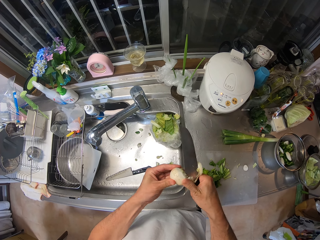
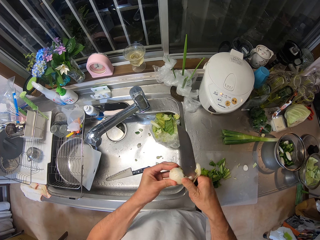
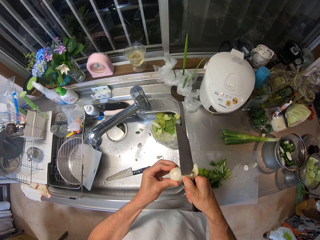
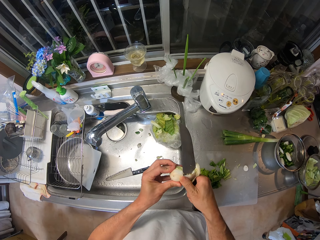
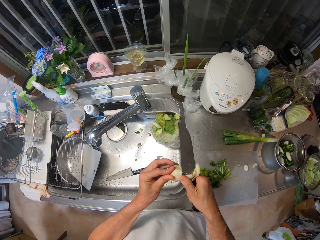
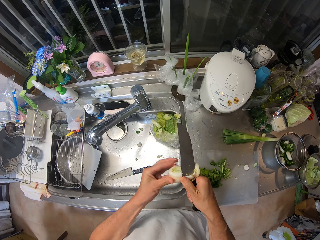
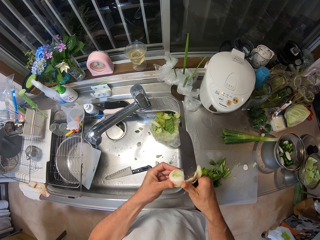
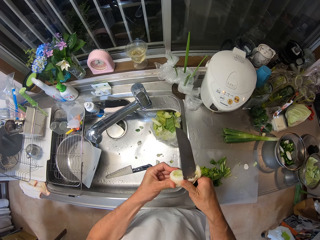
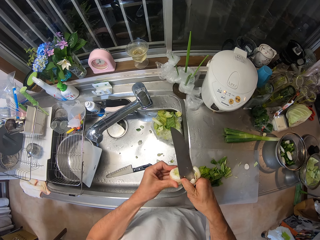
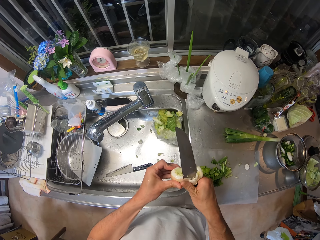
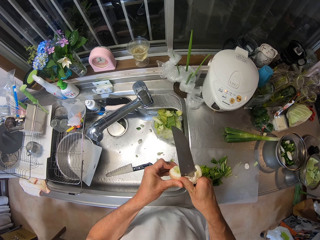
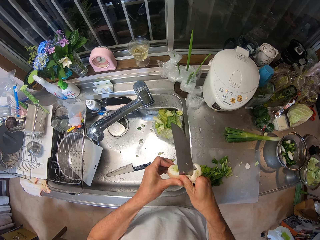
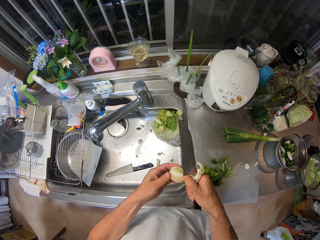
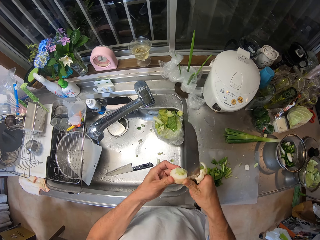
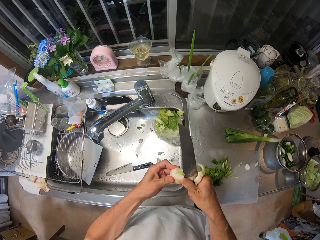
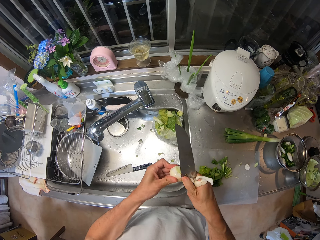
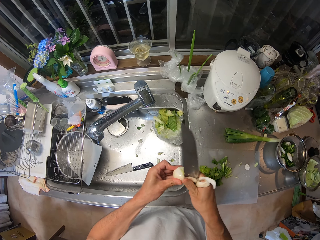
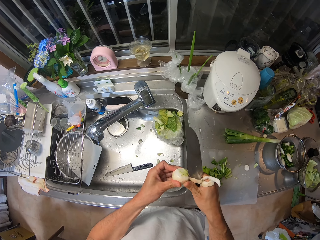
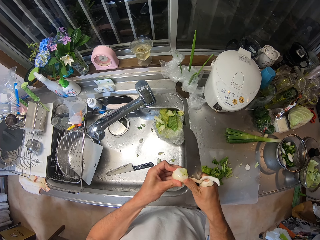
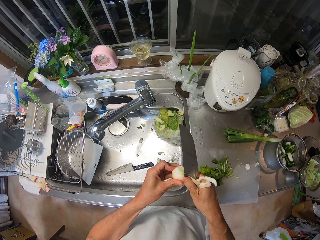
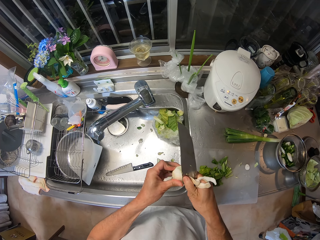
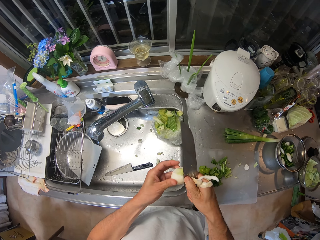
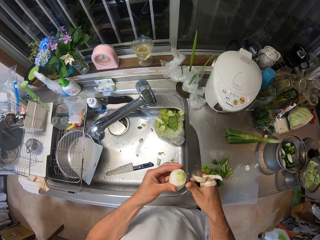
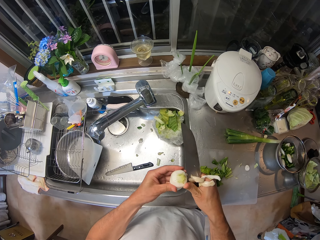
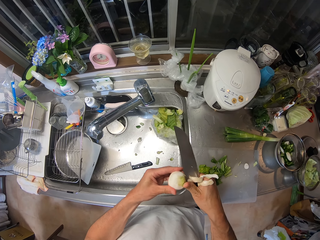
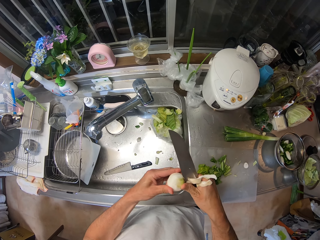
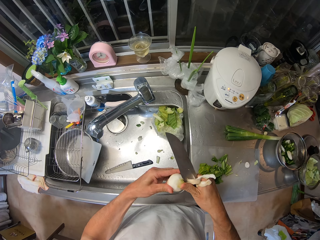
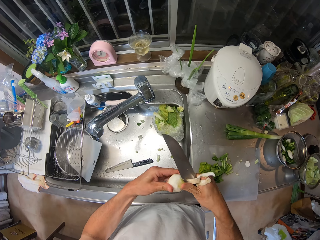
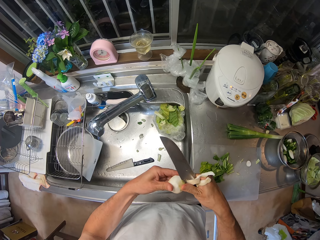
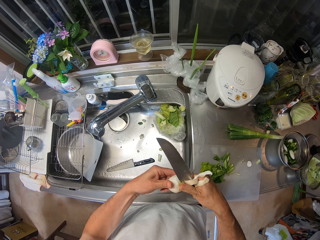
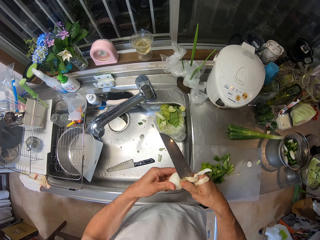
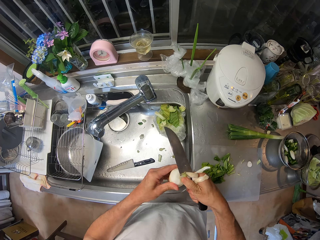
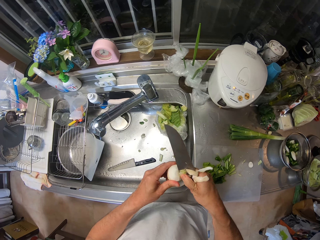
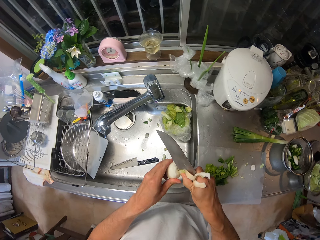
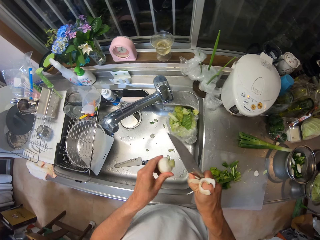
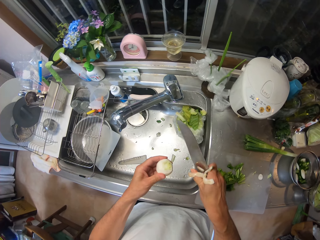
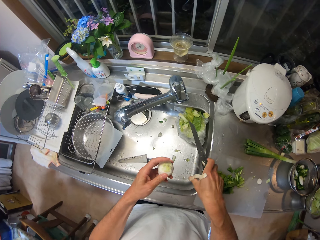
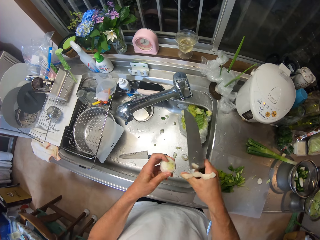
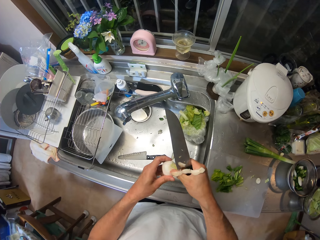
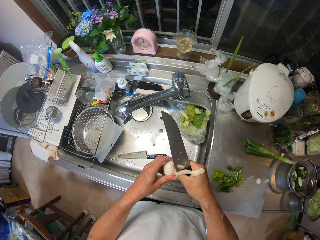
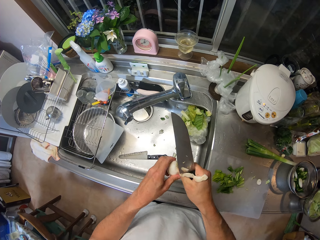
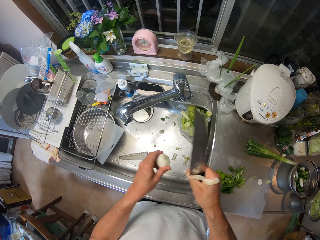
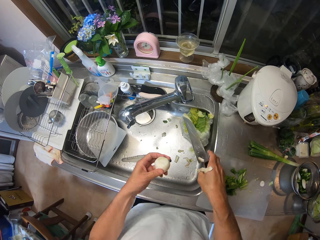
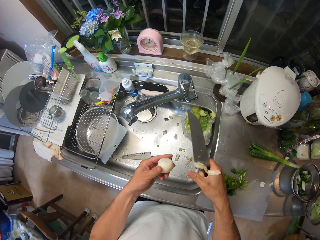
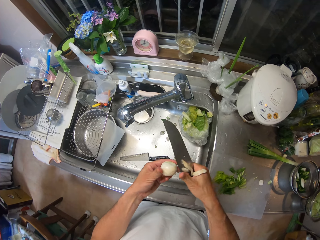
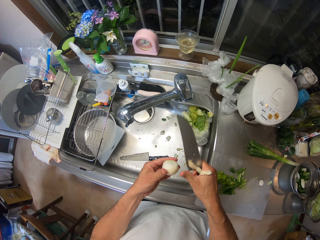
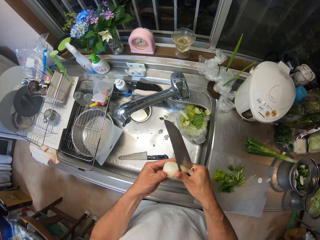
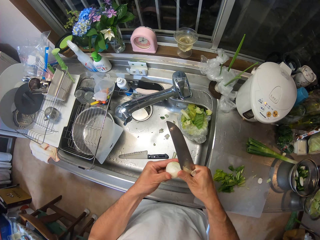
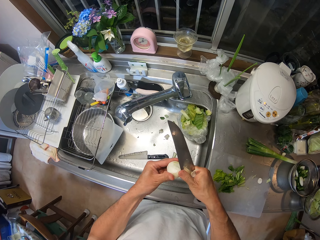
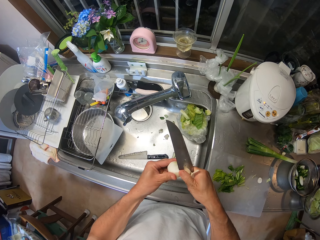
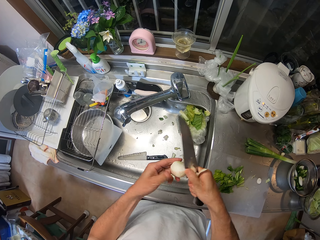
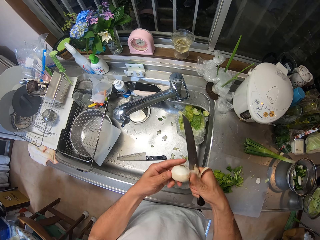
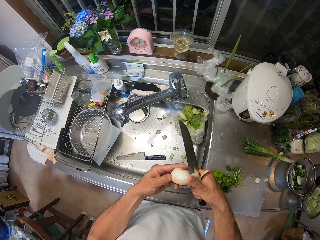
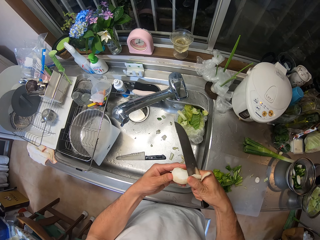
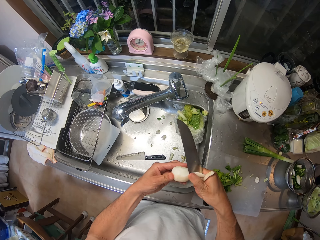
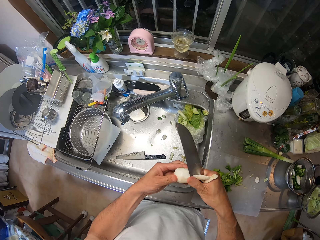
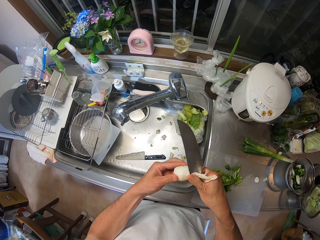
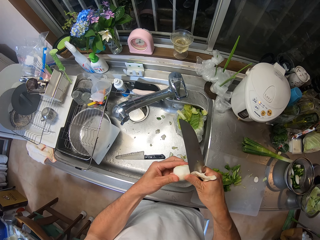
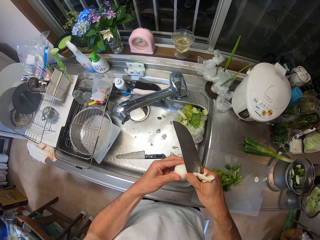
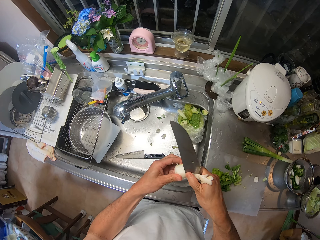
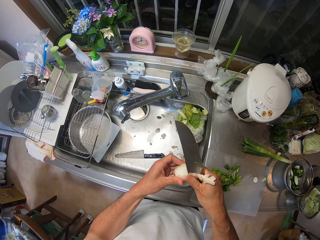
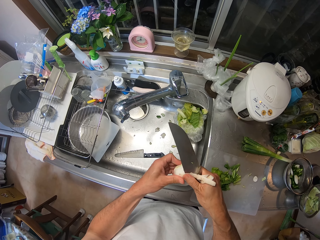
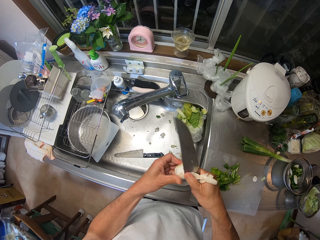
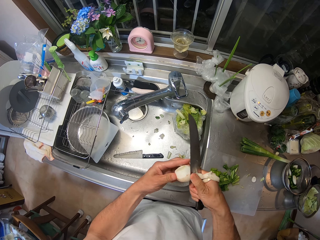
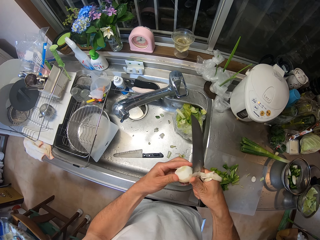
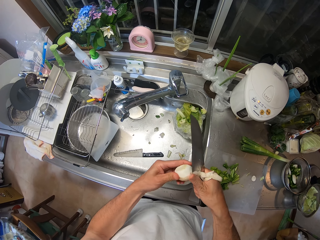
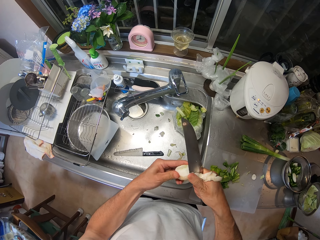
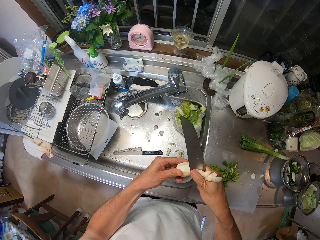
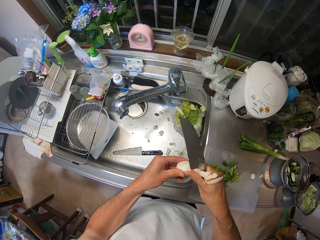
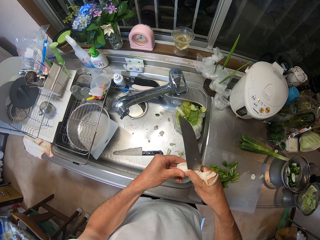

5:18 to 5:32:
The camera wearer drops the piece of the bulb in the sink. He cuts the bulb of the vegetable with the knife in his right hand.

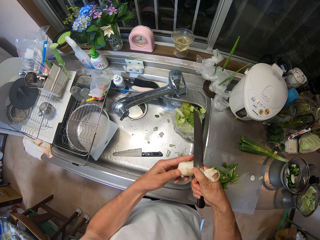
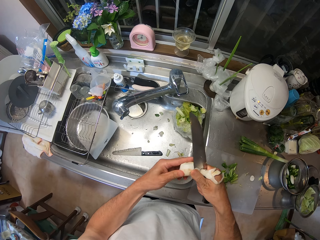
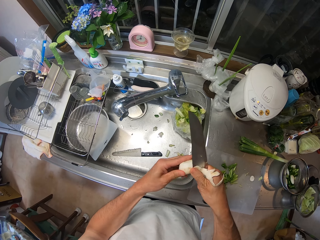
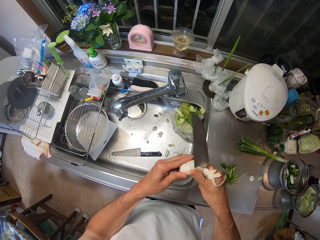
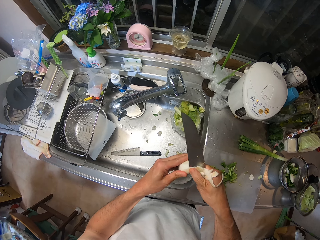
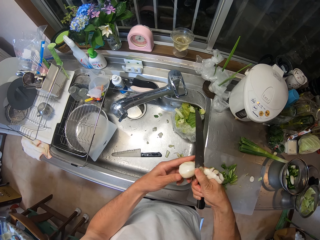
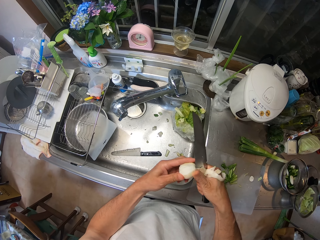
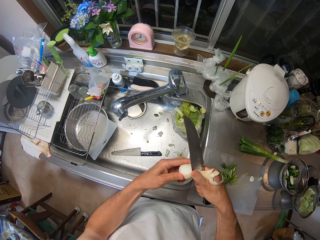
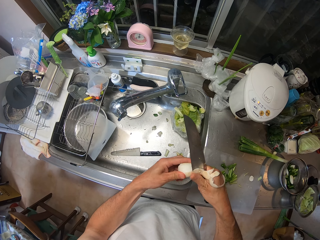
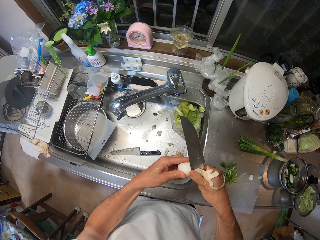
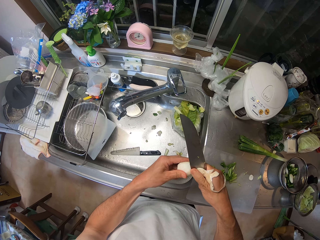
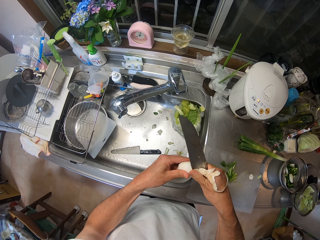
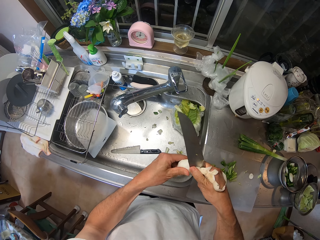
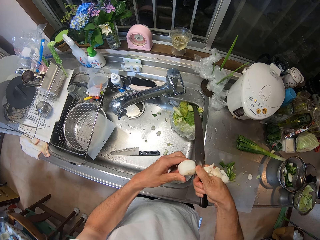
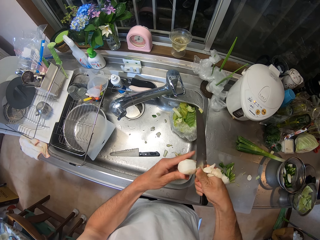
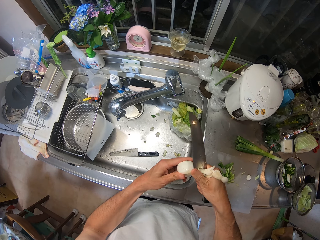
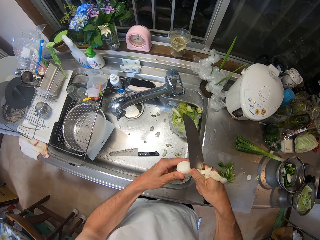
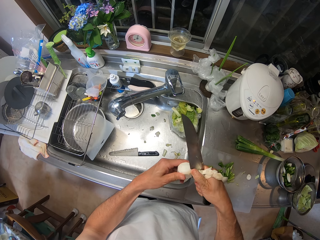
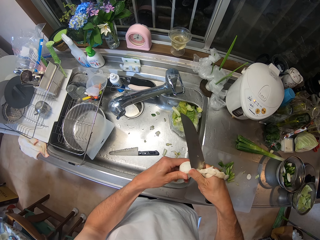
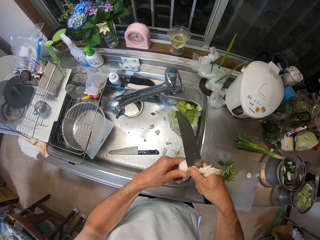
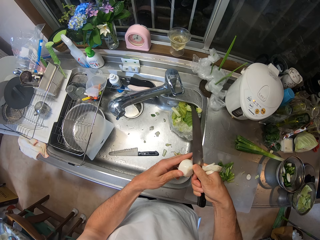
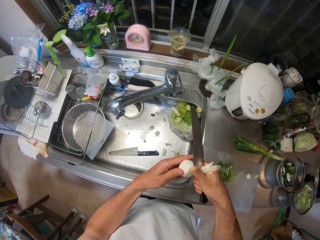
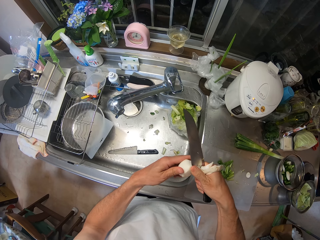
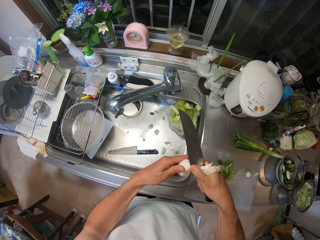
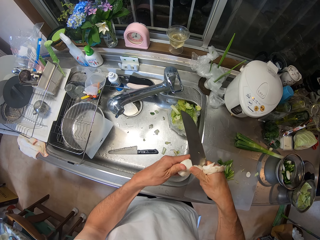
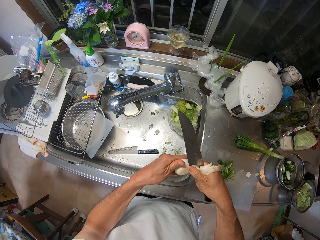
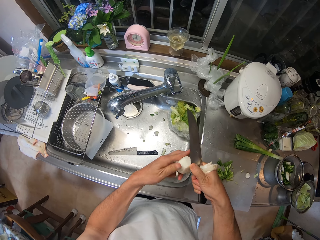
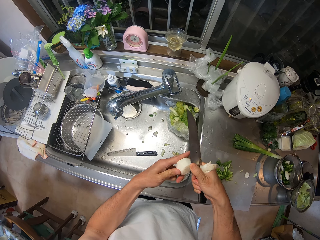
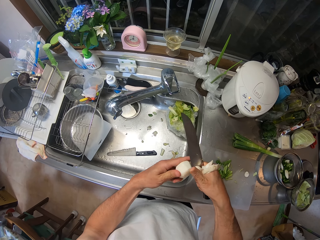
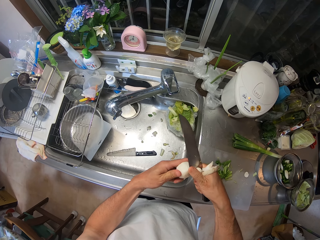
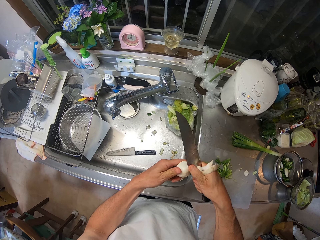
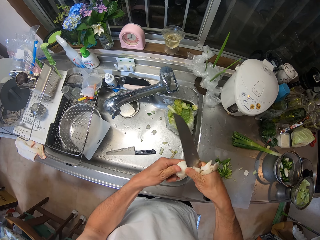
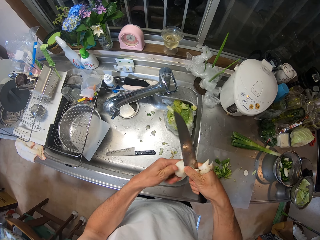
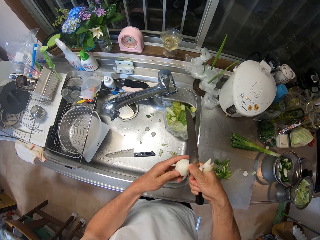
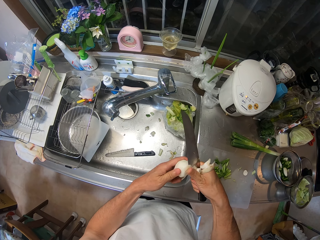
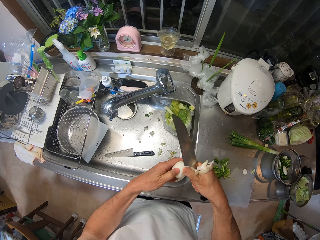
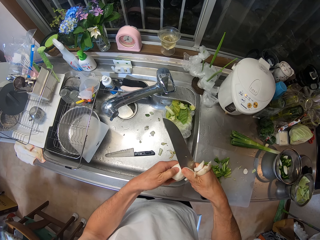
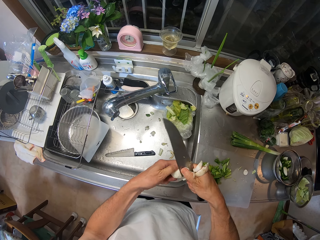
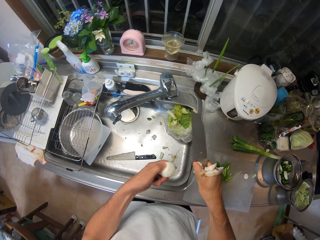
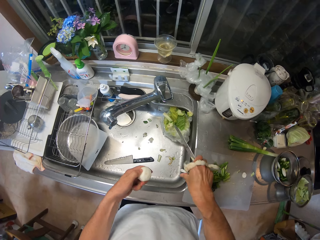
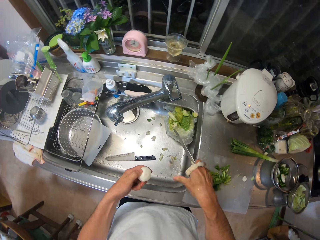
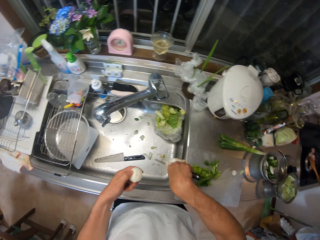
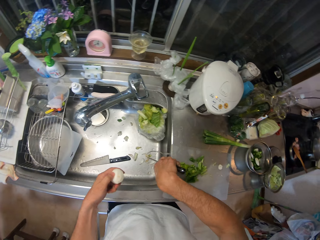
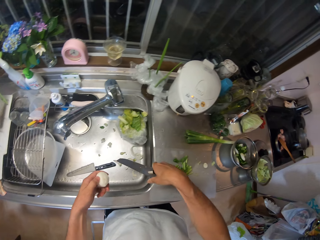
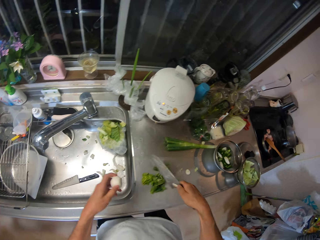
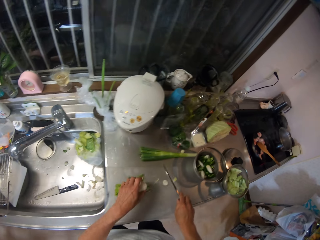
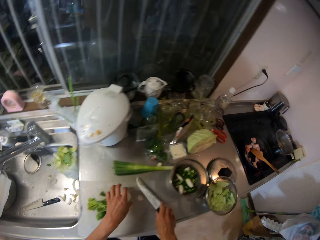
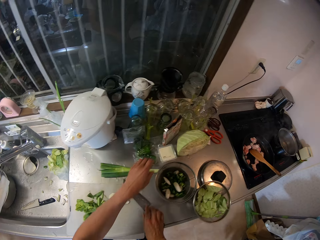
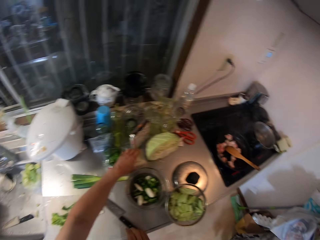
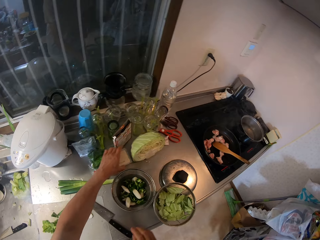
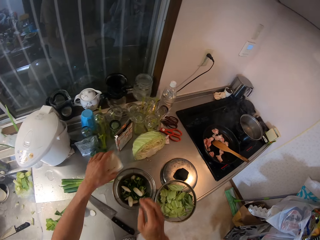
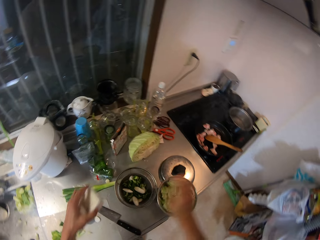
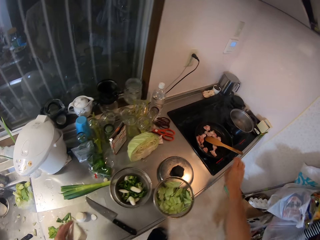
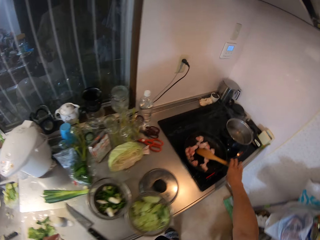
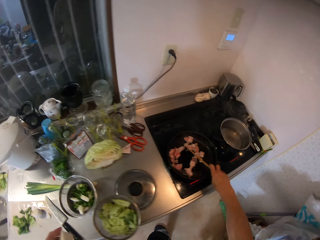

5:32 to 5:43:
The camera wearer drops the piece of the bulb in the sink. He drops the knife on the cutting board with his right hand. He drops the bulb of the vegetable on the cutting board with his left hand. He picks up a pack of margarine from the sink countertop with his left hand. He adjusts the pieces of meat in the frying pan with the turning stick in his right hand.
